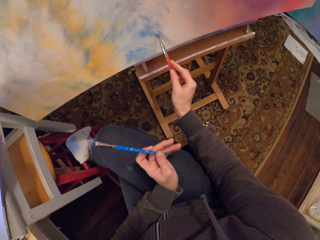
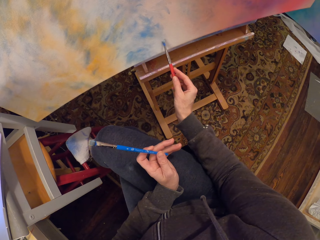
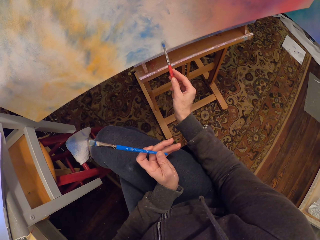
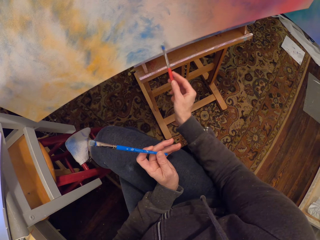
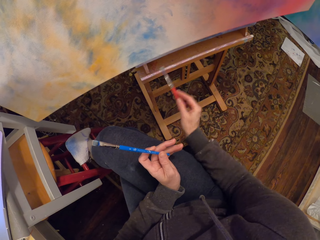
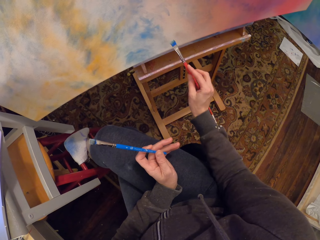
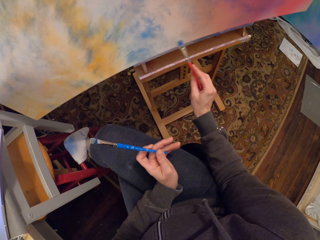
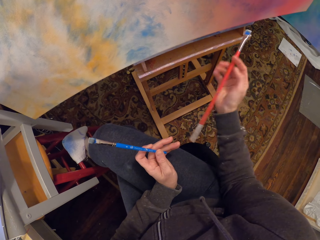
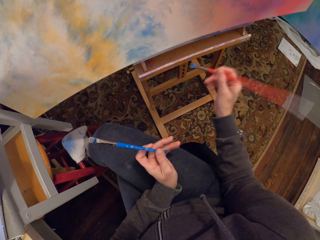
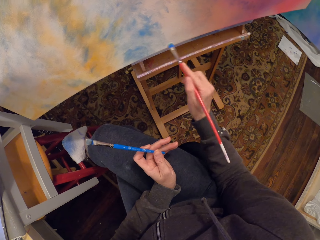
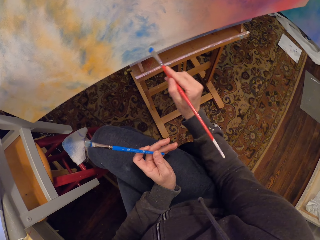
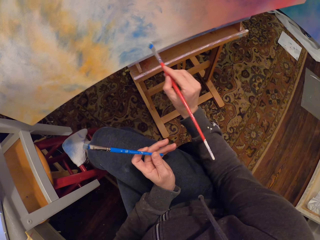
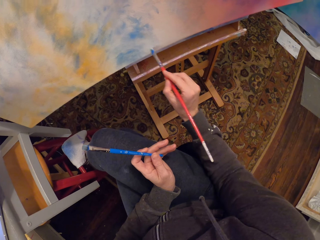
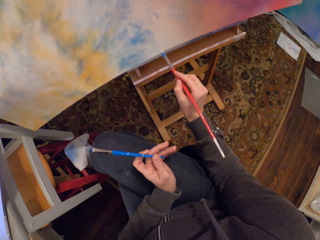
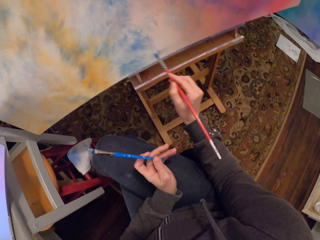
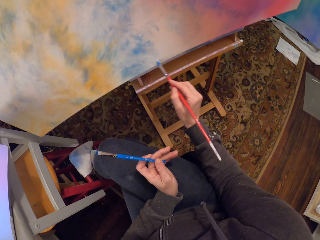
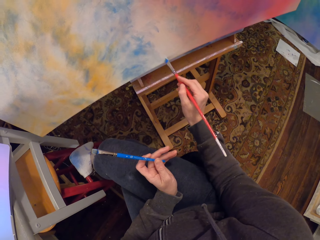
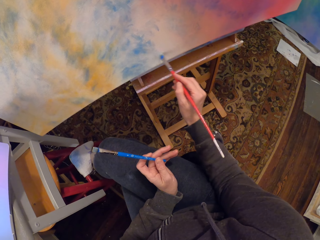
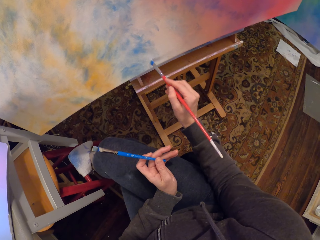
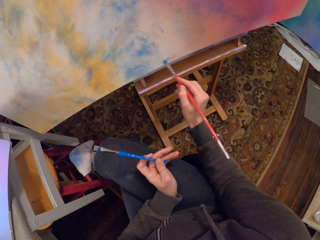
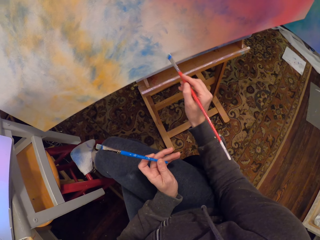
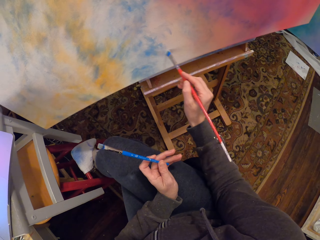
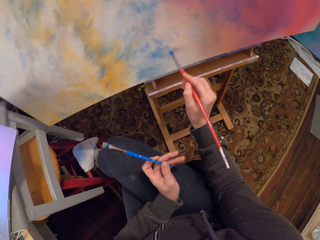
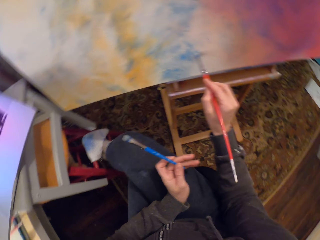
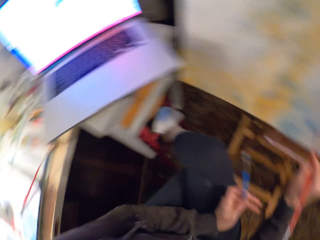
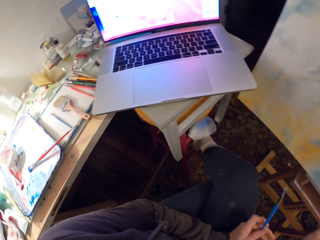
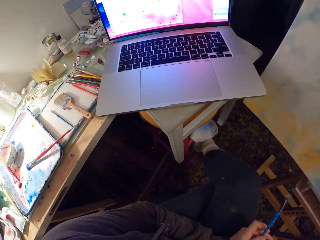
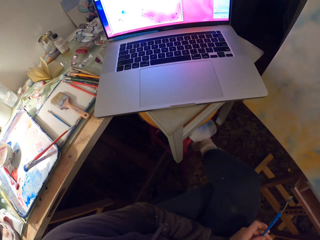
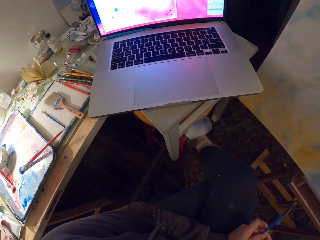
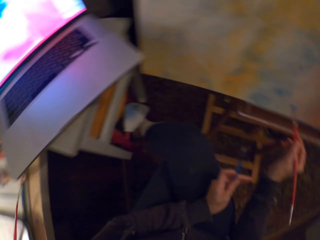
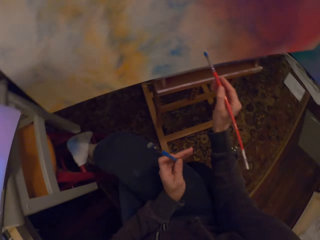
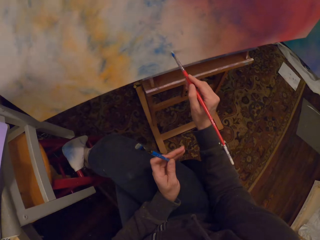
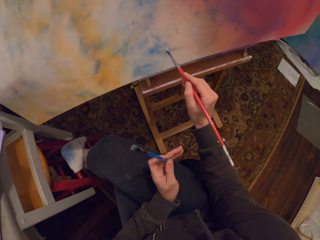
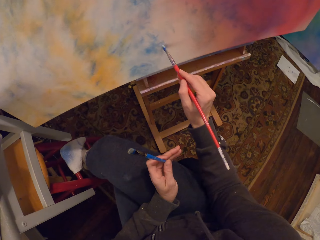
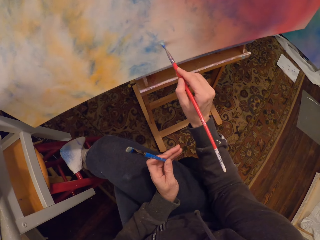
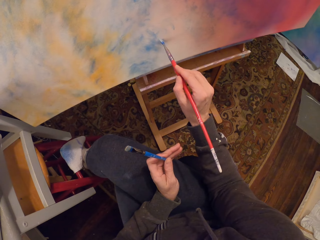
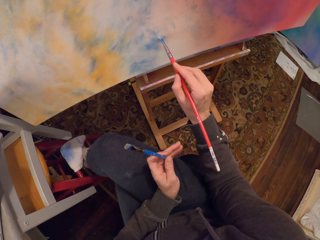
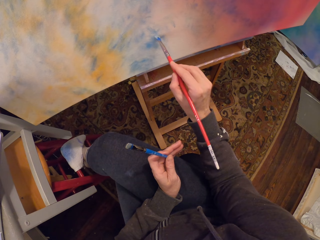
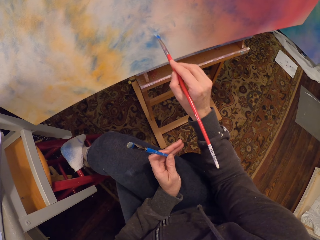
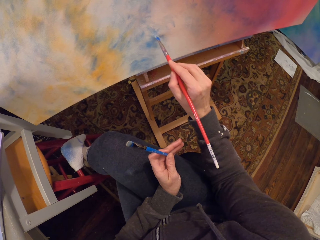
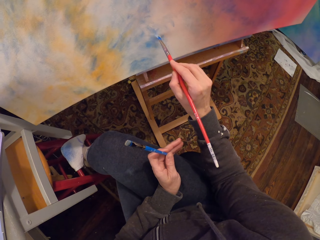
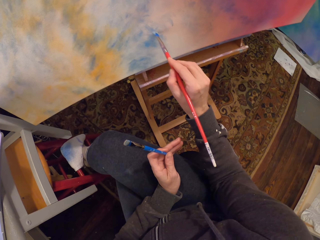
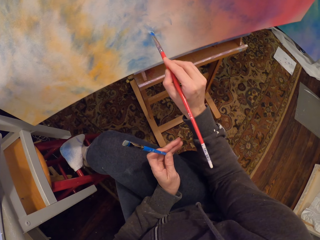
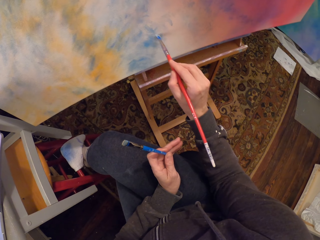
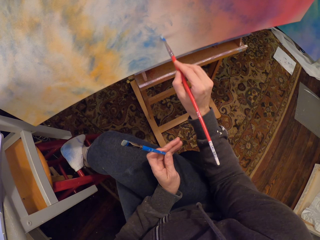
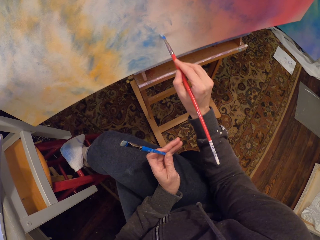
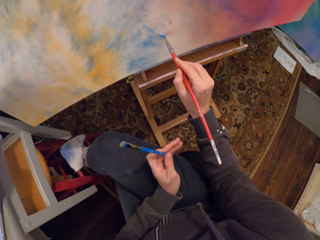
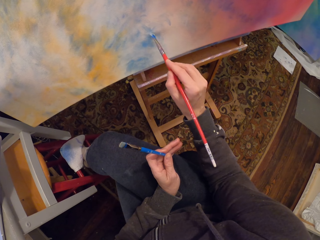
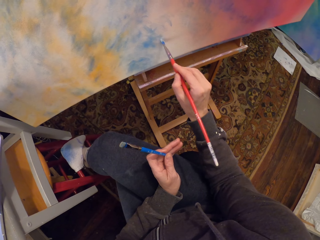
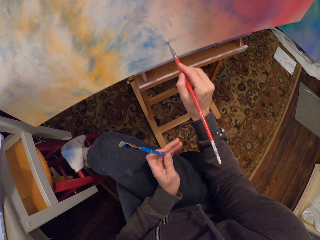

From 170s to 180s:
The camera wearer looks at the painting on the laptop. They paint the canvas with a brush.

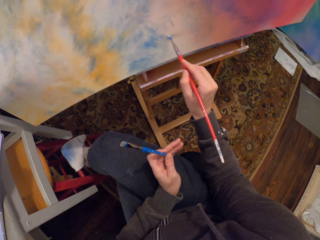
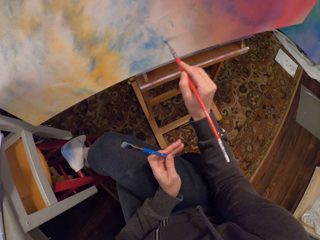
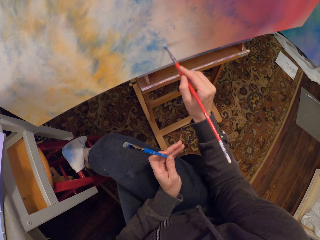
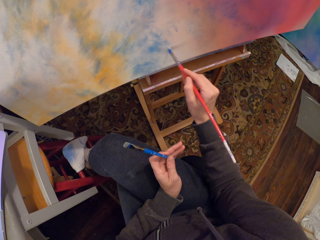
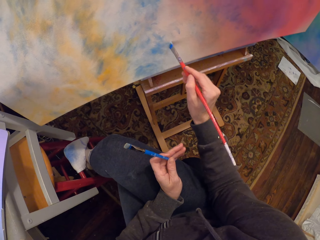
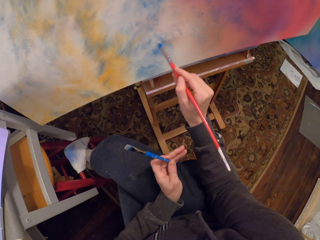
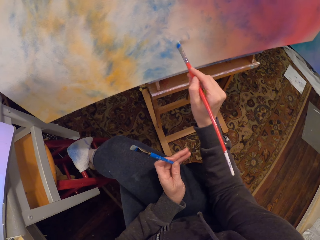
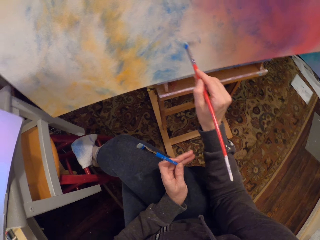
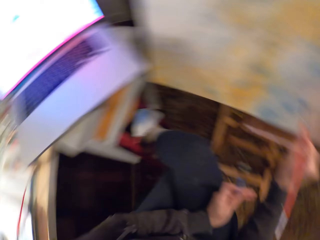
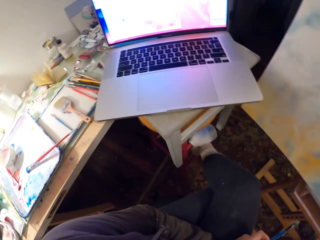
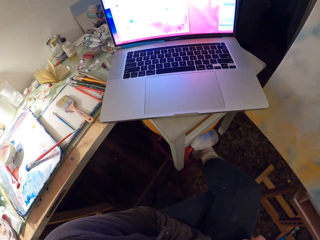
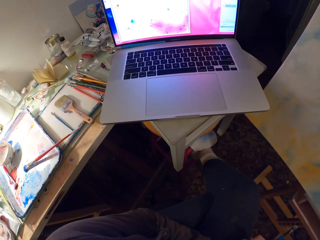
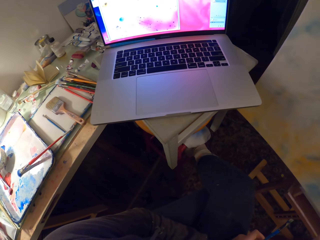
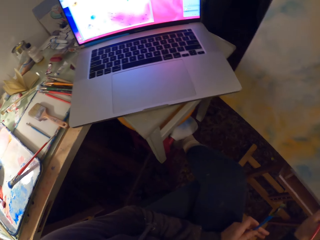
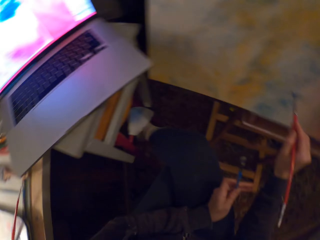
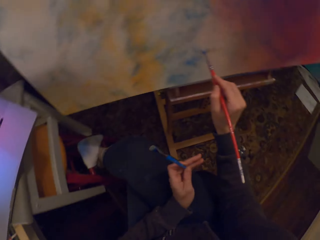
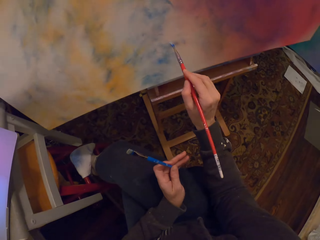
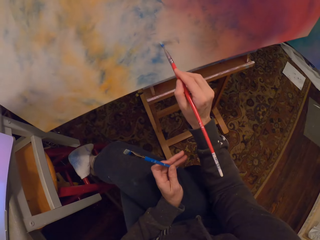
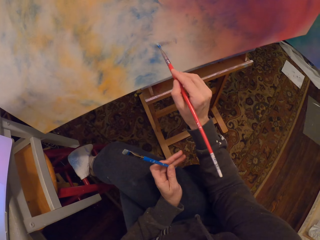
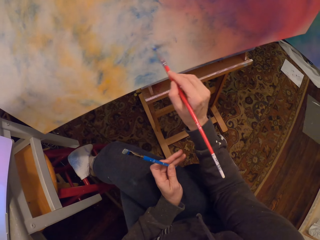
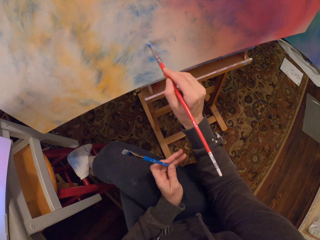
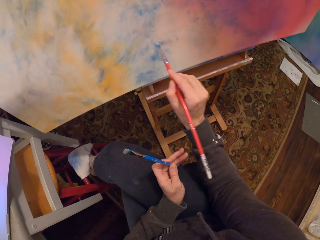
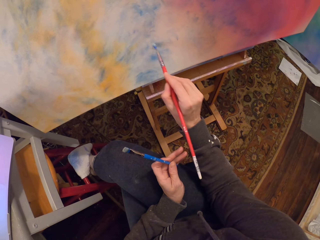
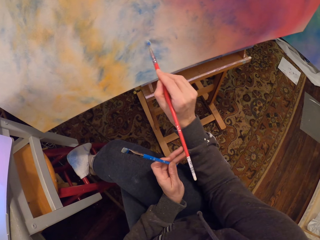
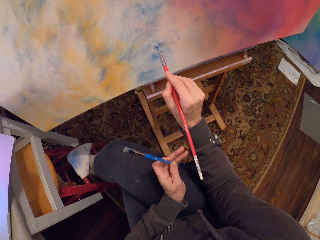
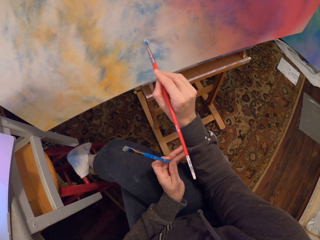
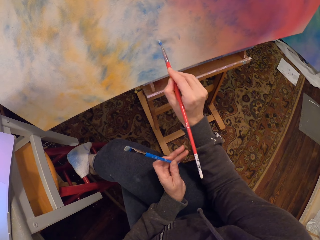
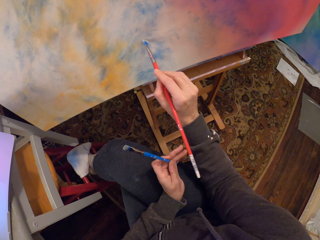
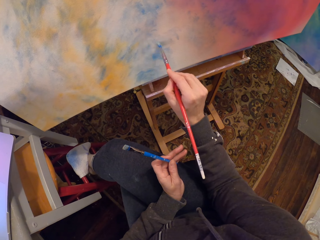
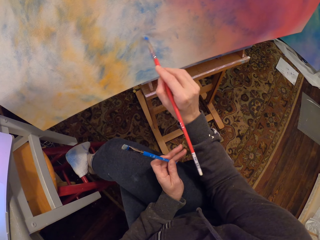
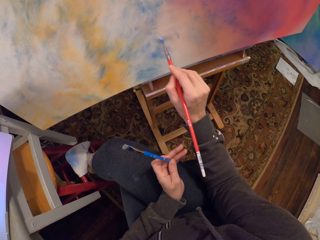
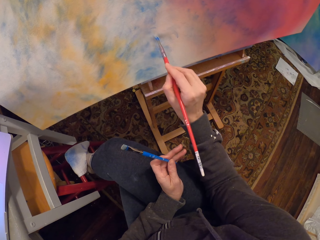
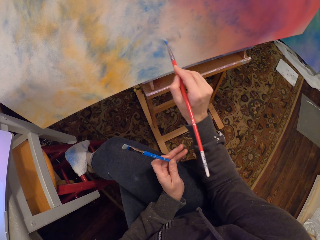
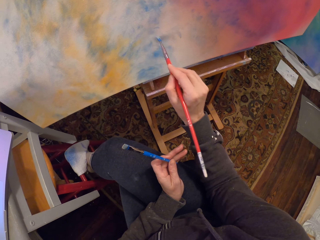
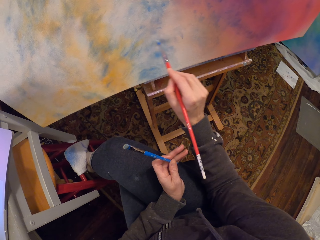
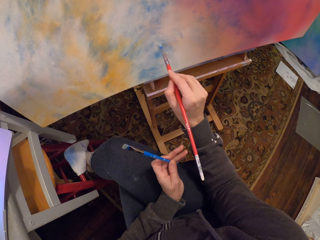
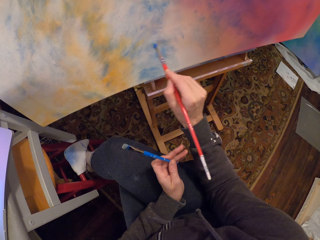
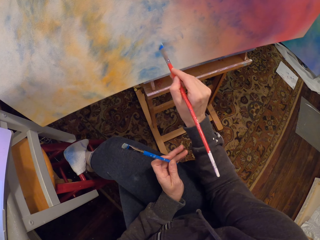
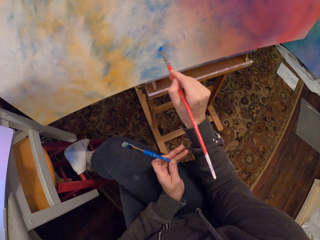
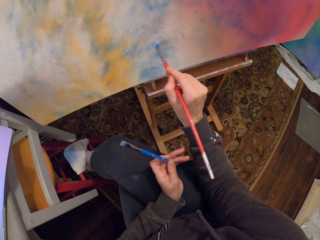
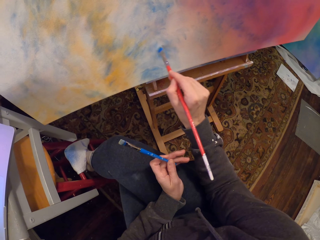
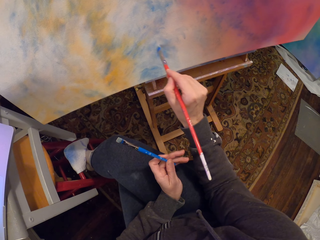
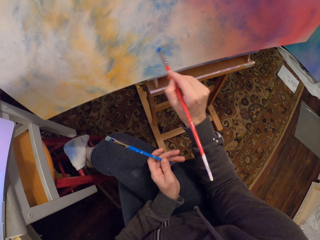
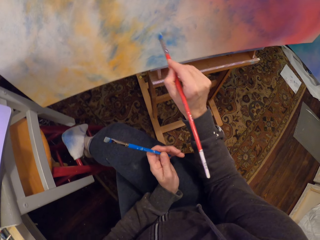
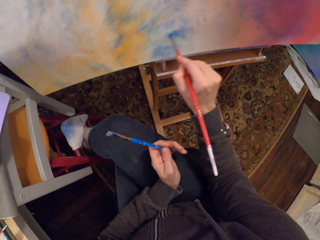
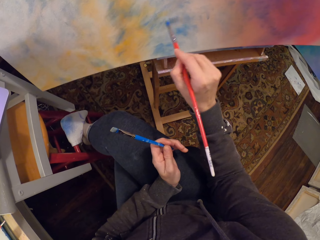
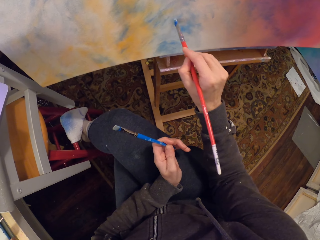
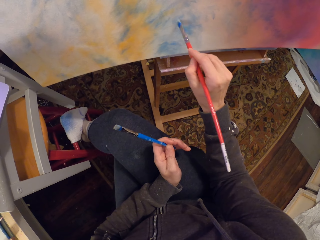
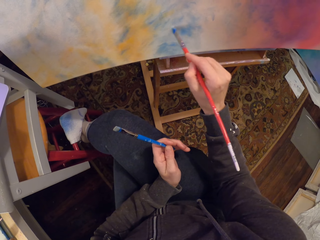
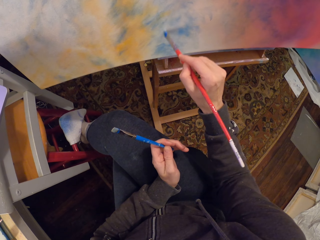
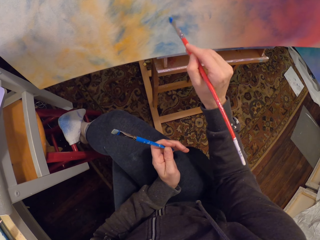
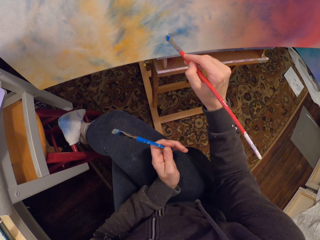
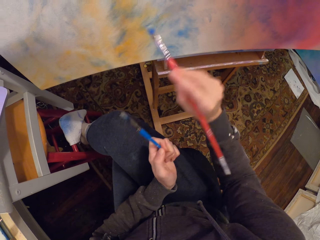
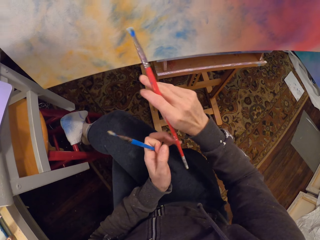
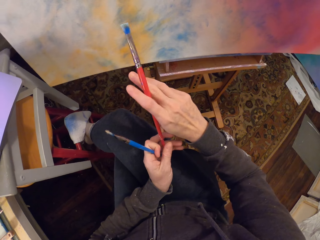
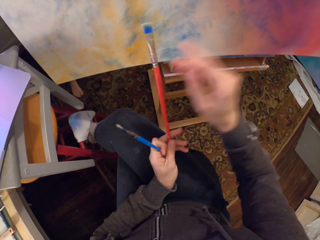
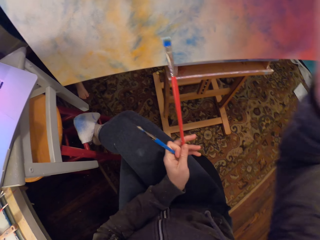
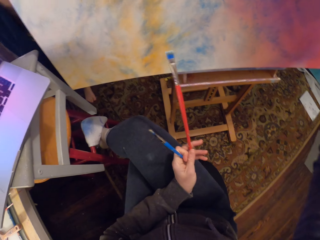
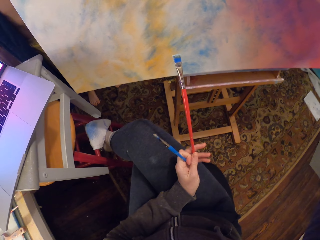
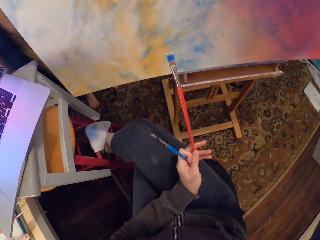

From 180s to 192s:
The camera wearer looks at the painting on the laptop. He paints the canvas with a brush. He puts the brush in his left hand. He adjusts the camera. He holds the brush with his left hand.
